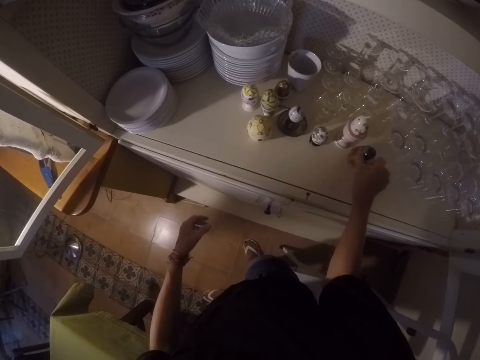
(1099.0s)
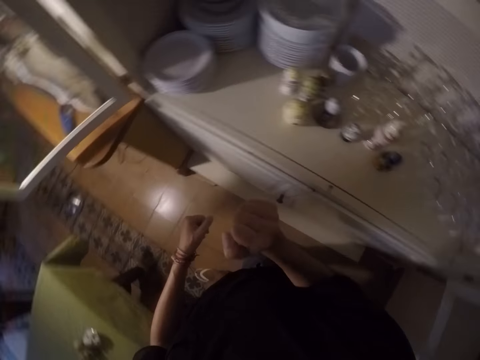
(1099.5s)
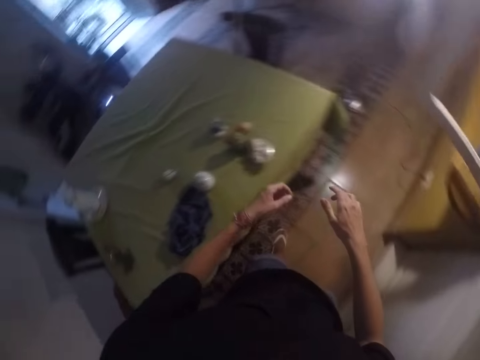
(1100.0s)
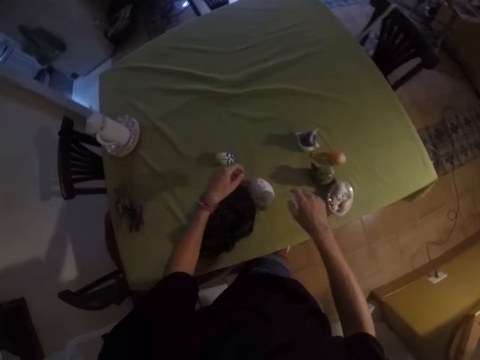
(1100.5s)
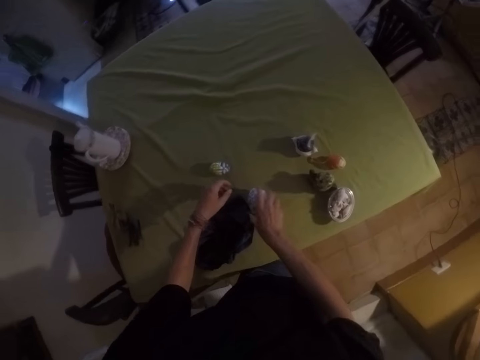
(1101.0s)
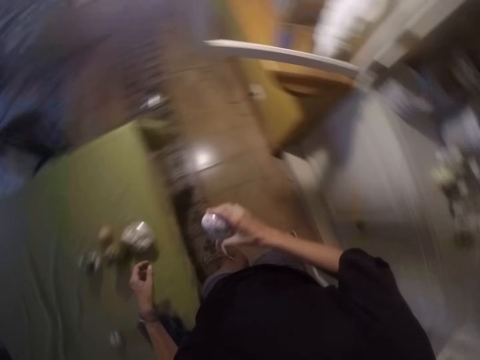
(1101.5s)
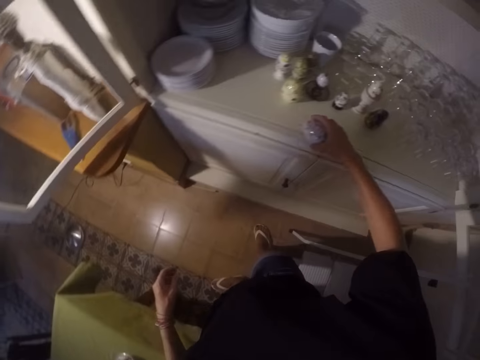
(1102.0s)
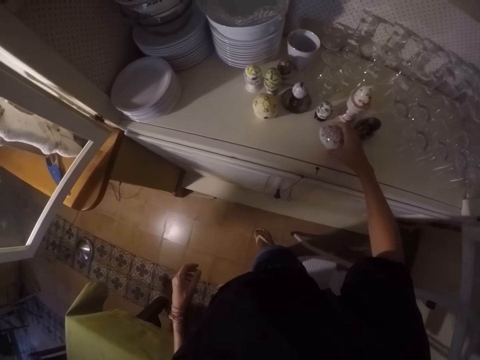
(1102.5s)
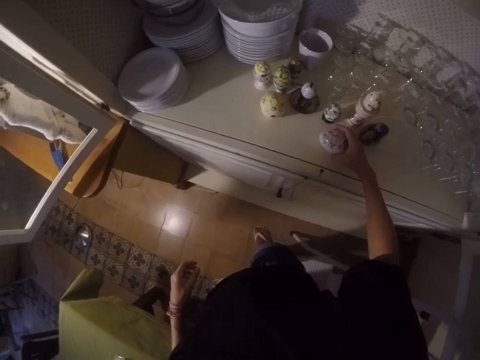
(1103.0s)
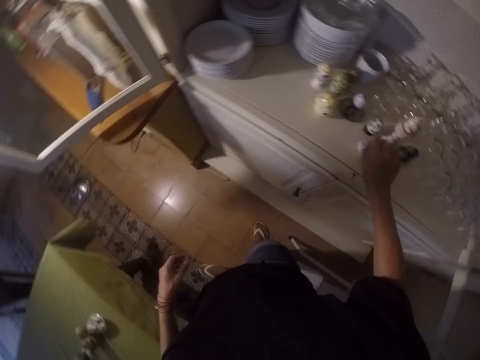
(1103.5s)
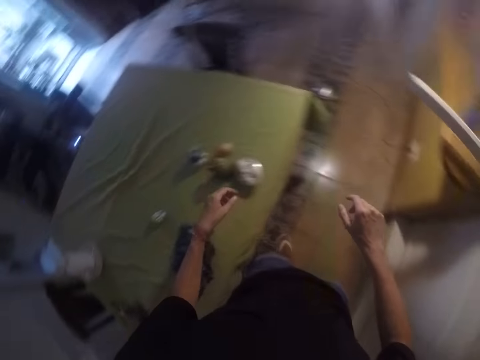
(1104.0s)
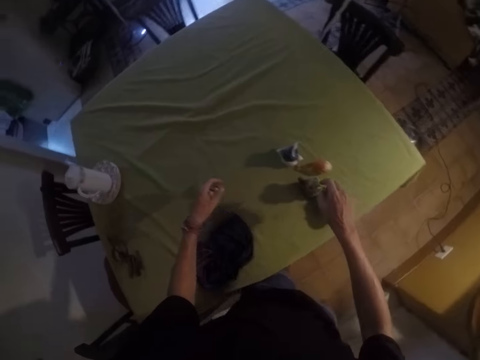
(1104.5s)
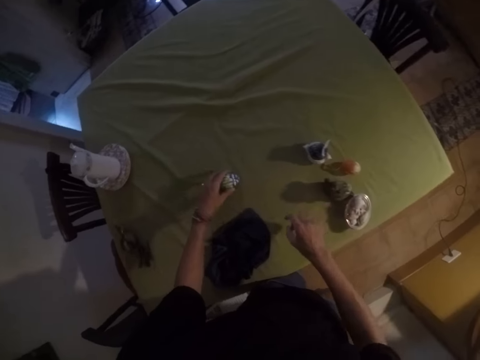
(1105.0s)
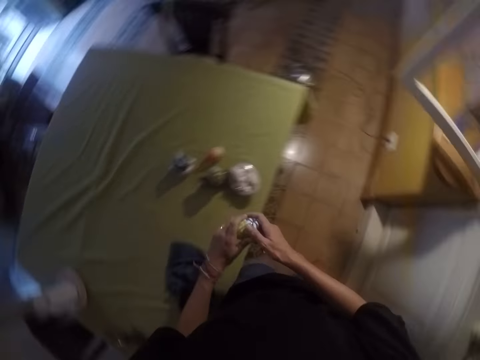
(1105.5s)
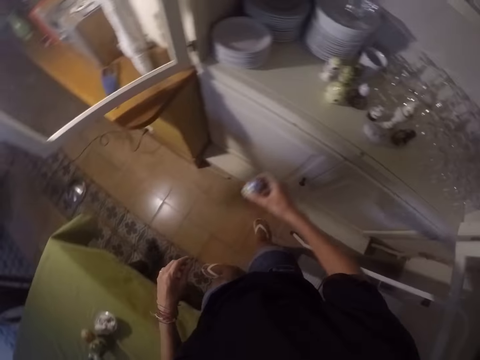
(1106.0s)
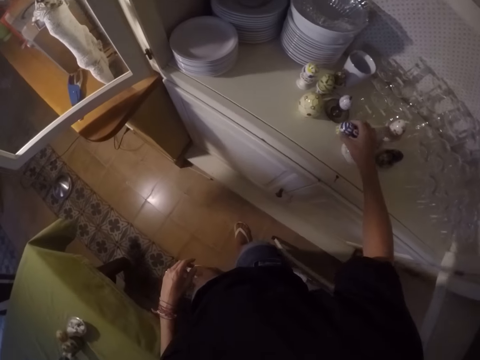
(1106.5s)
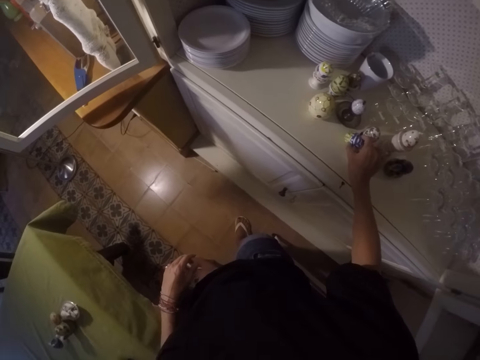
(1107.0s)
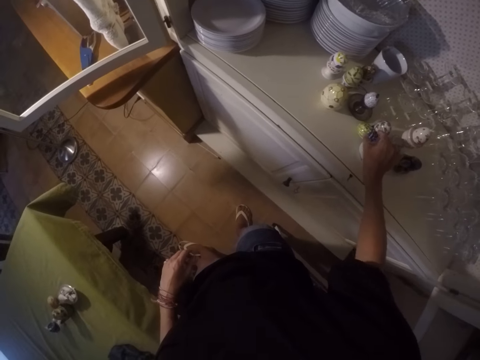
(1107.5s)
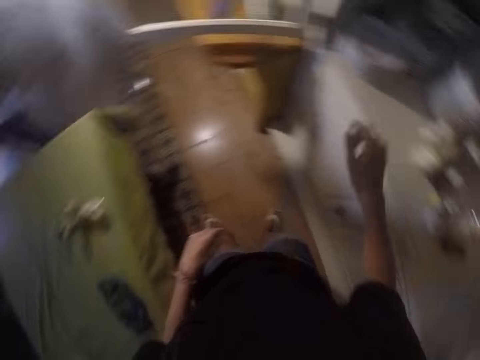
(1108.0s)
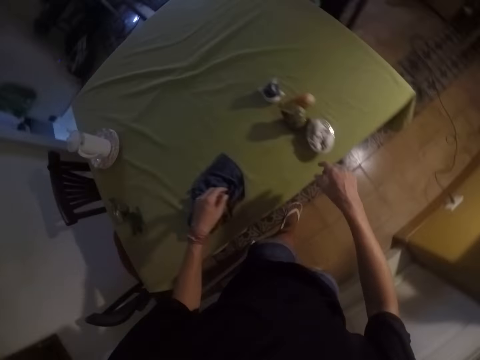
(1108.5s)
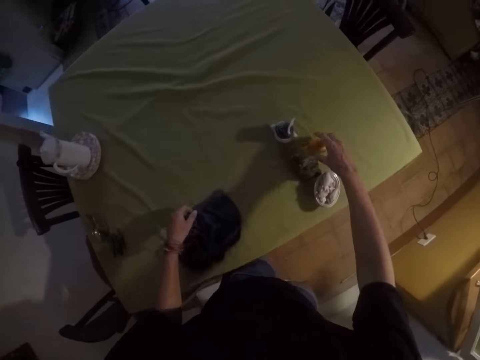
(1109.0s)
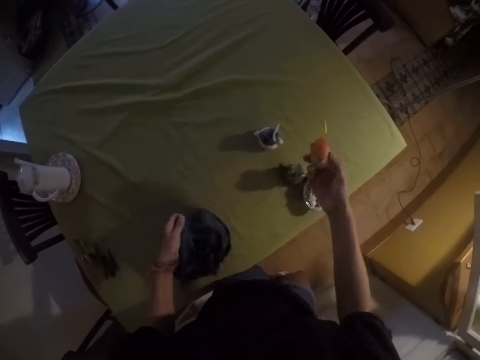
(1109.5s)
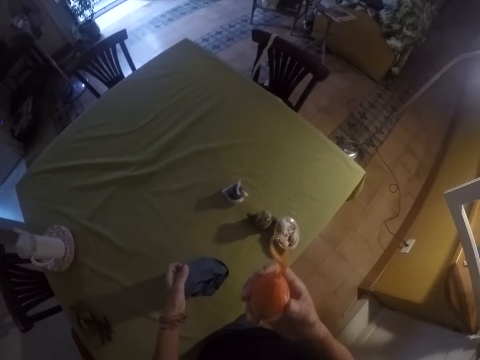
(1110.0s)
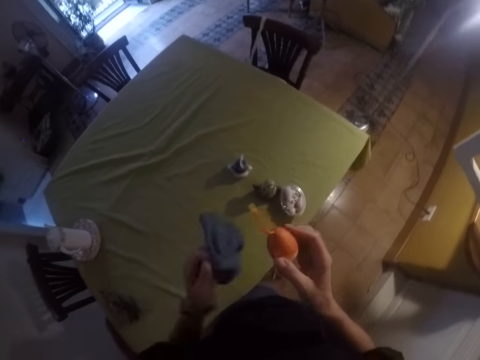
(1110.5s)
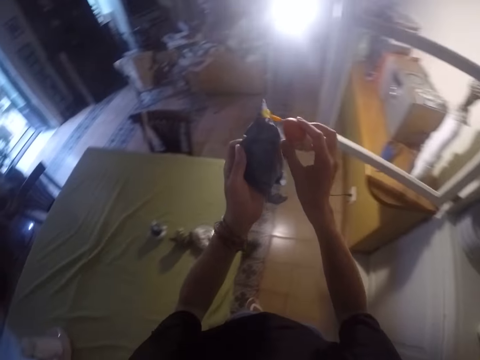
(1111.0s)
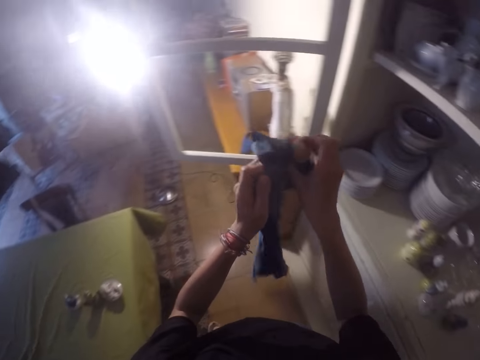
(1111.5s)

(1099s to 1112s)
The camera wearer places the shells in the cabinet. They remove their hand from the shells. They walk around the house. They pick a shell from the dining table. They move their hand. They place the shell in the cabinet. They remove one hand from the shell. They walk around the house. They pick a shell from the dining table. They change the shell from left to right hand. They place the shell in the cabinet. They remove one hand from the shell. They pick a shell from the dining table. They pick a cloth from the dining table. They wipe the shell with the towel.

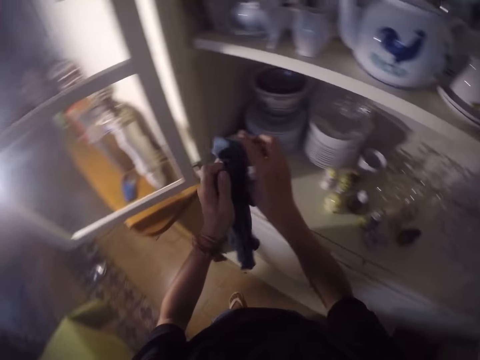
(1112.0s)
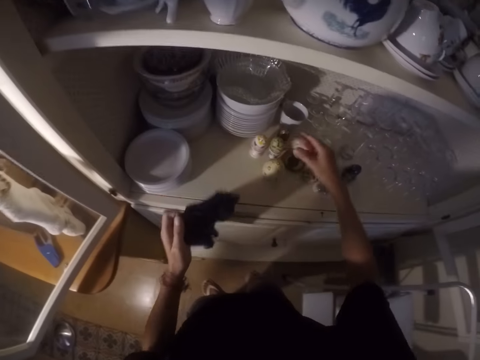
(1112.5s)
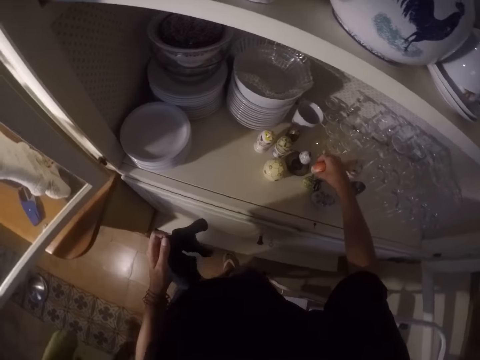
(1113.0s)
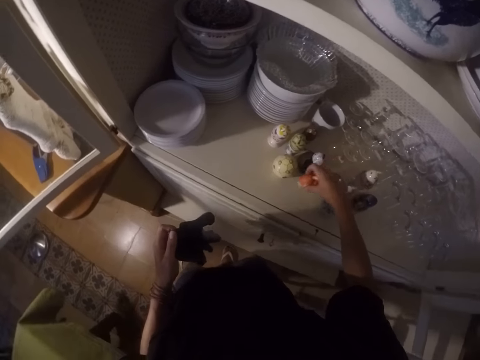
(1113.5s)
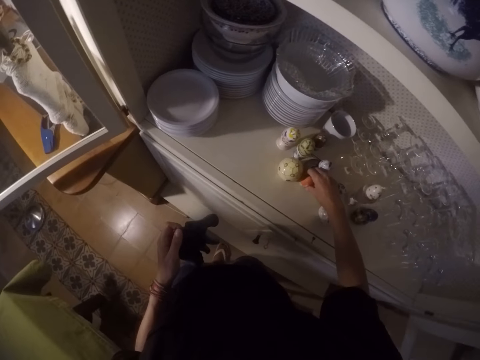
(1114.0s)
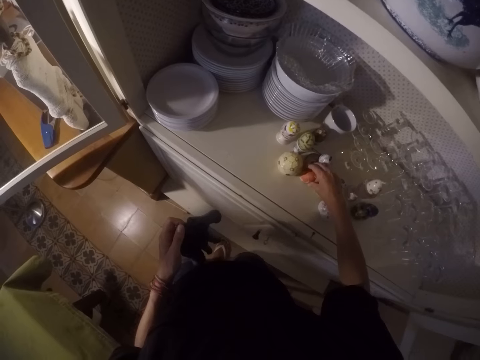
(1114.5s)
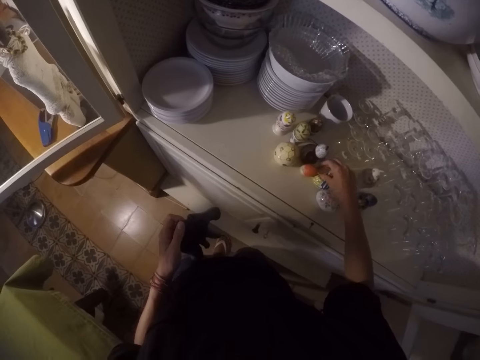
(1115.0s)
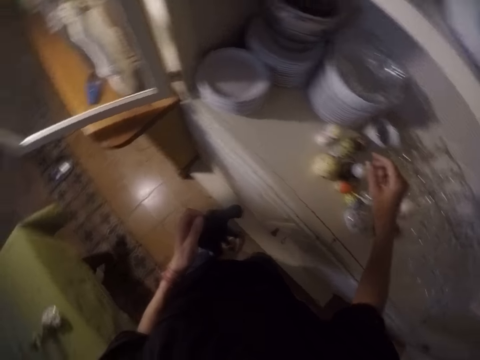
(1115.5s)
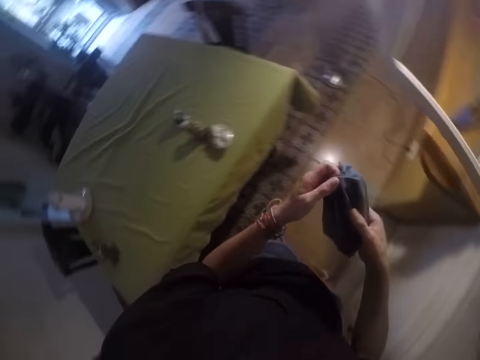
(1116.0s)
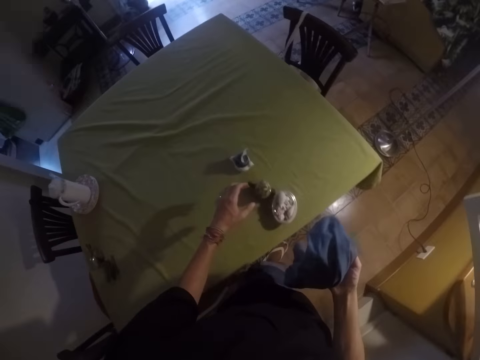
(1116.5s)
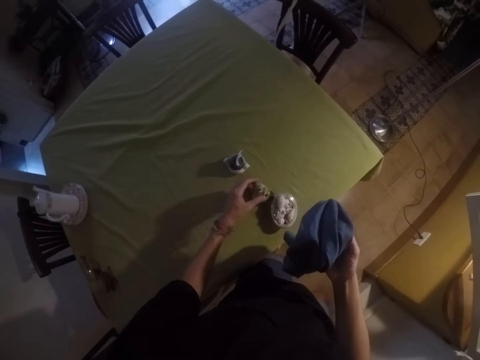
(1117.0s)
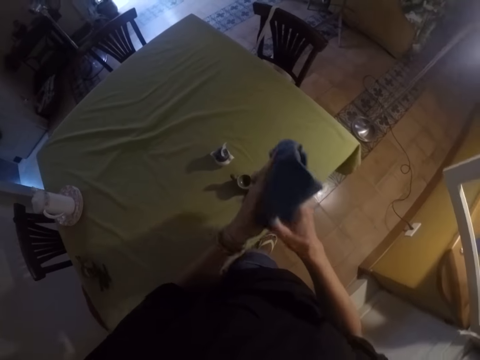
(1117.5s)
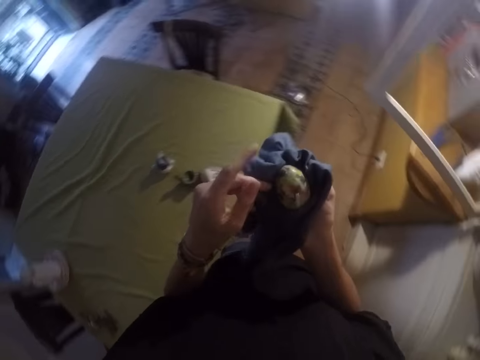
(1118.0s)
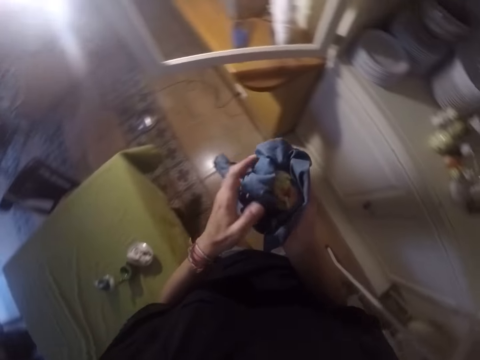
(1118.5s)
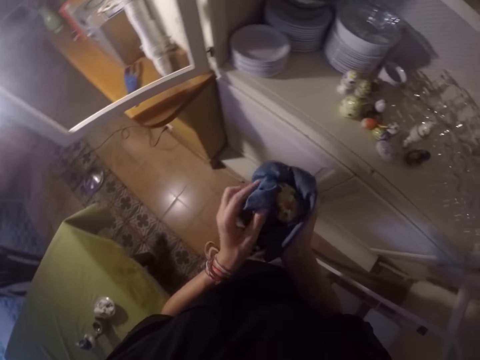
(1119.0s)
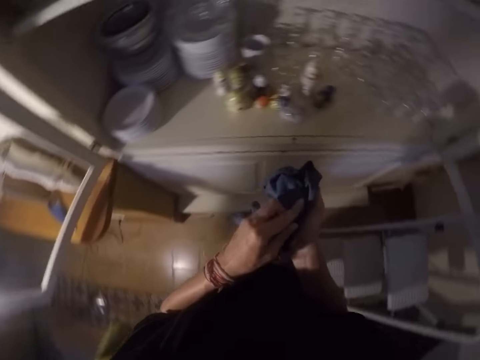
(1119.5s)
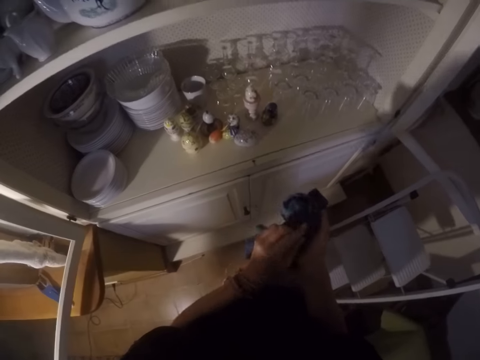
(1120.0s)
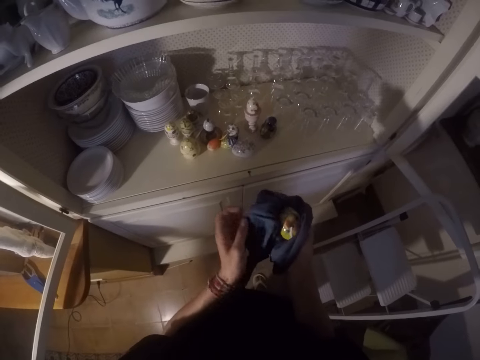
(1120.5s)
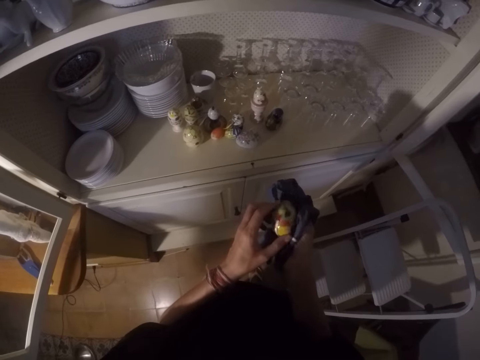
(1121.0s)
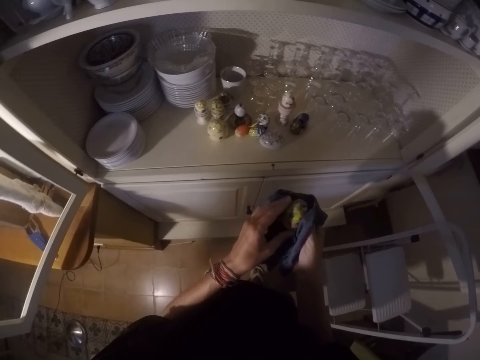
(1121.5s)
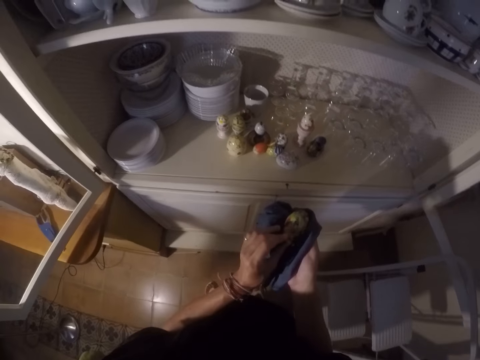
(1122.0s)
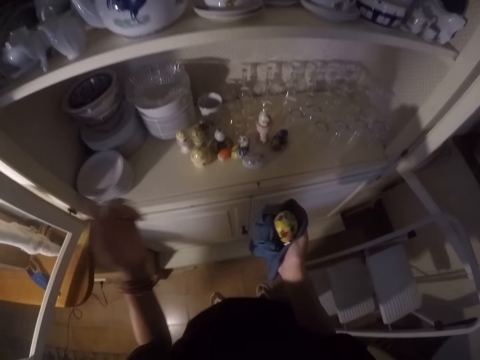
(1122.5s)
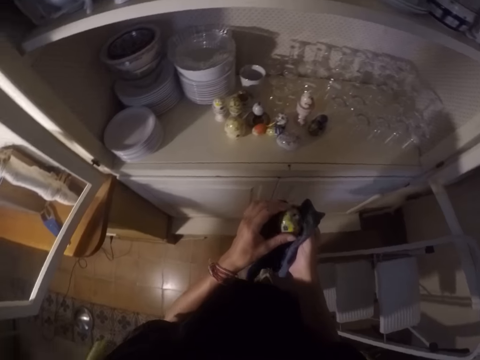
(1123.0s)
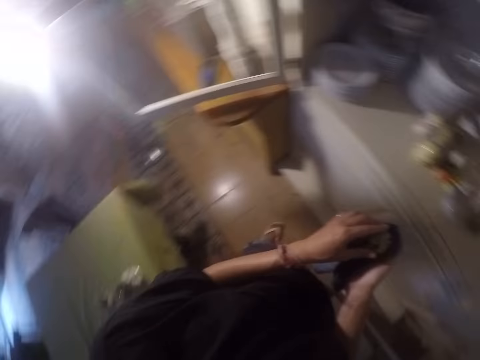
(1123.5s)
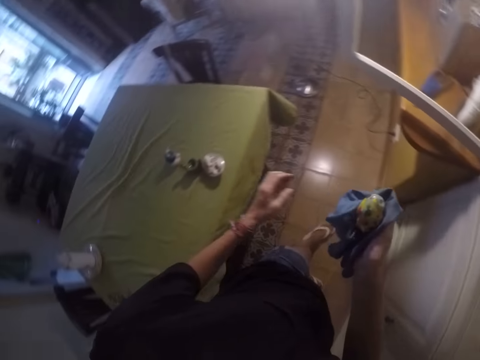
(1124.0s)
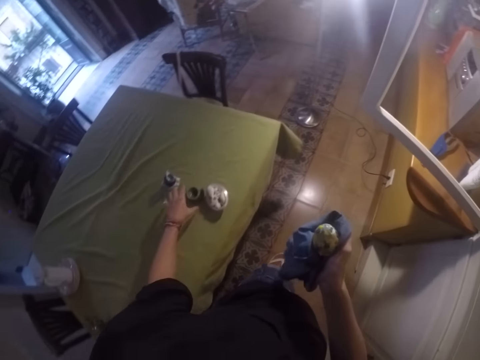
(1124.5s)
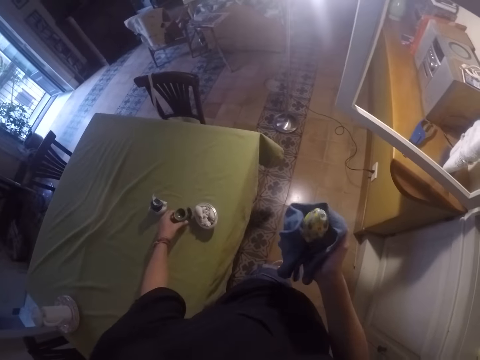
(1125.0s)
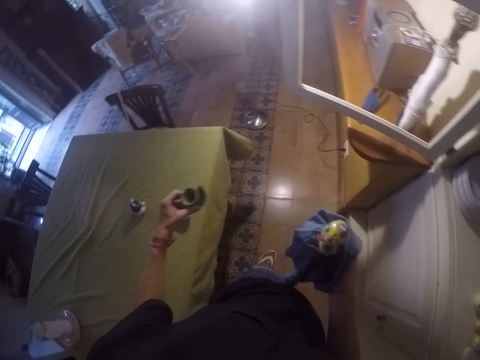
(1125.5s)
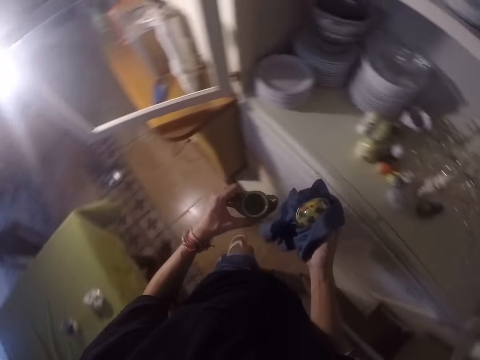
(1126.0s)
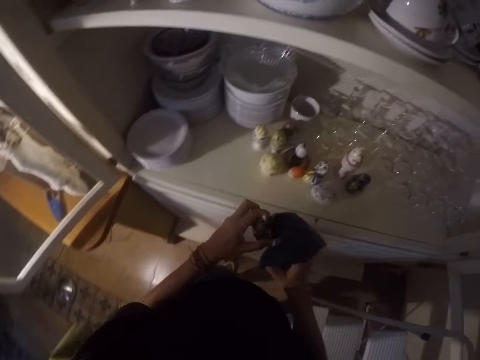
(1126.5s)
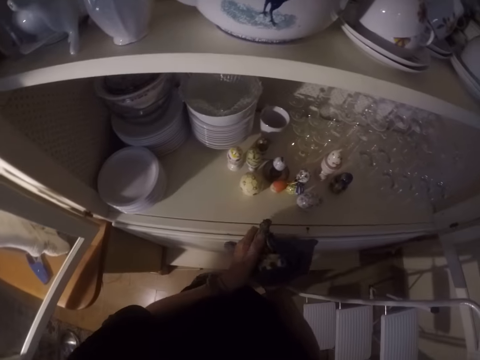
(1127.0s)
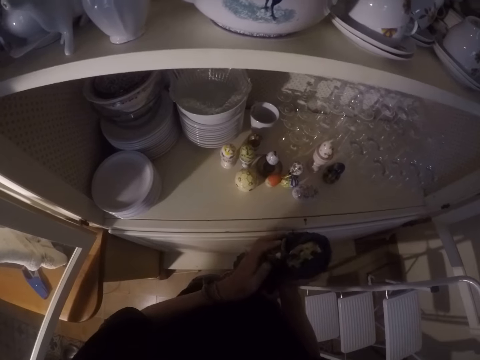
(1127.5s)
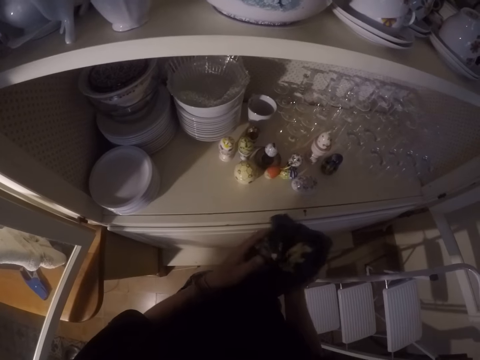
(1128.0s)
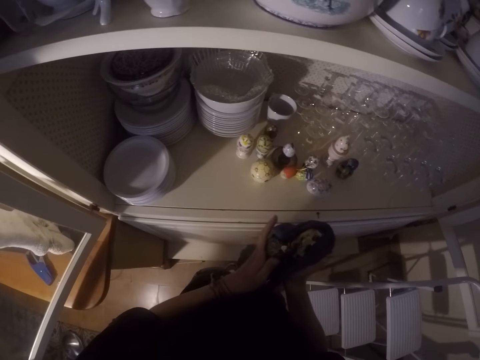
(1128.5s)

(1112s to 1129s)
The camera wearer wipes something. They walk around the house. They place the shell in the cabinet. They remove one hand from the shell. They hold the towel with two hands and release one hand from the towel. They pick a shell from the dining table. They wipe the shell with the towel. They remove their hand from the shell. They hold the shell. They walk around the house. They pick a shell from the dining table. They wipe the shell with the towel.
